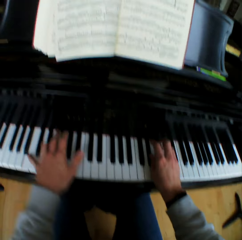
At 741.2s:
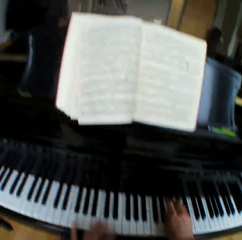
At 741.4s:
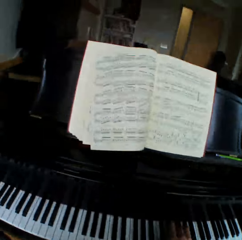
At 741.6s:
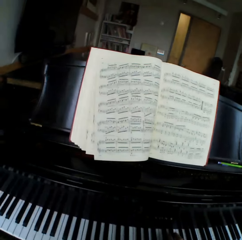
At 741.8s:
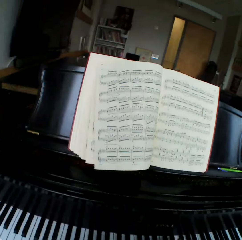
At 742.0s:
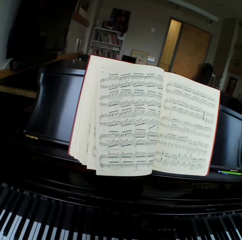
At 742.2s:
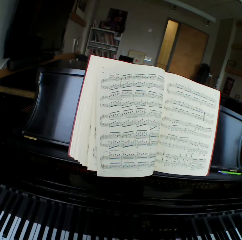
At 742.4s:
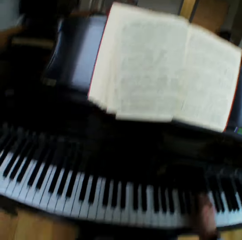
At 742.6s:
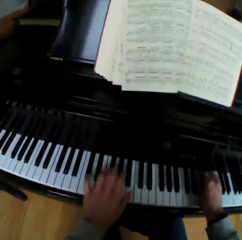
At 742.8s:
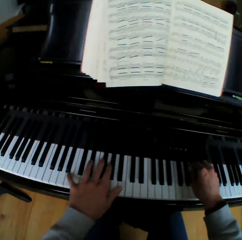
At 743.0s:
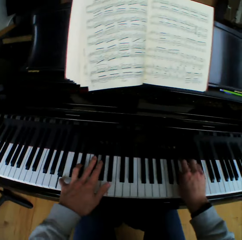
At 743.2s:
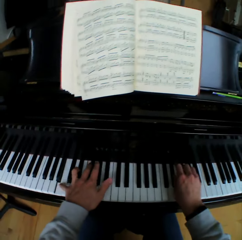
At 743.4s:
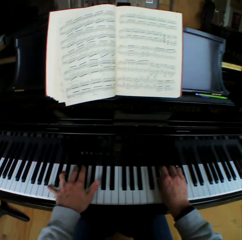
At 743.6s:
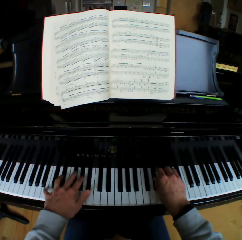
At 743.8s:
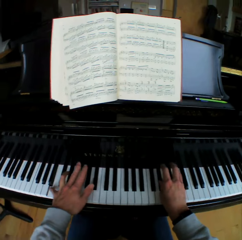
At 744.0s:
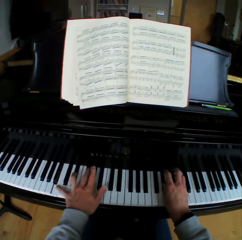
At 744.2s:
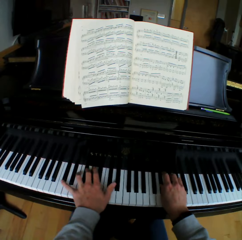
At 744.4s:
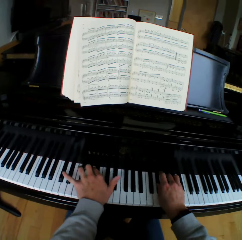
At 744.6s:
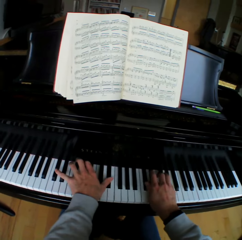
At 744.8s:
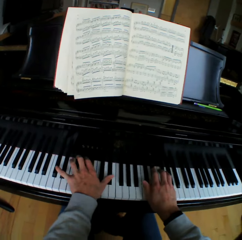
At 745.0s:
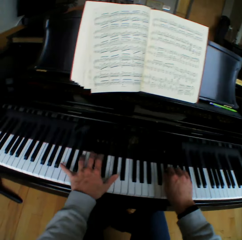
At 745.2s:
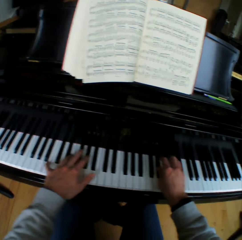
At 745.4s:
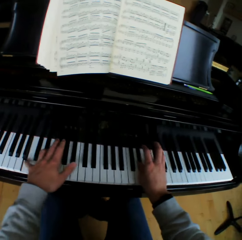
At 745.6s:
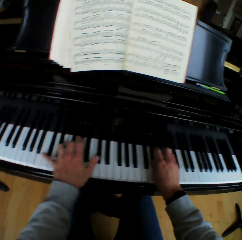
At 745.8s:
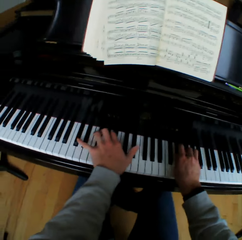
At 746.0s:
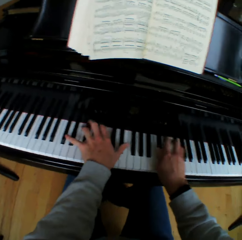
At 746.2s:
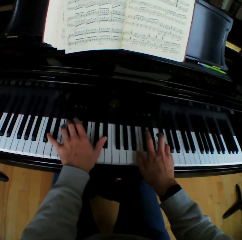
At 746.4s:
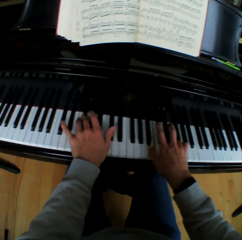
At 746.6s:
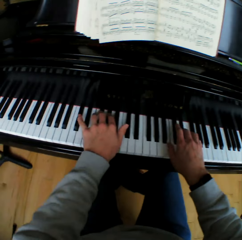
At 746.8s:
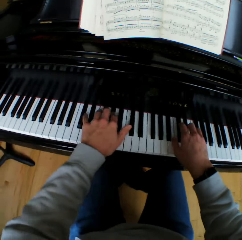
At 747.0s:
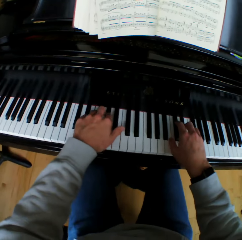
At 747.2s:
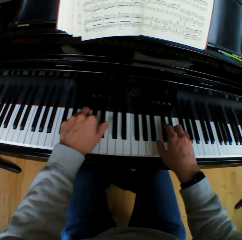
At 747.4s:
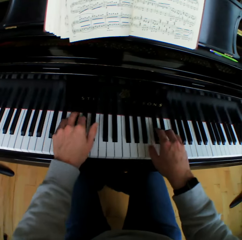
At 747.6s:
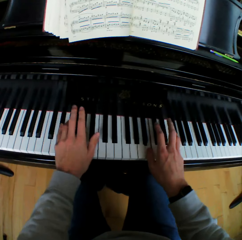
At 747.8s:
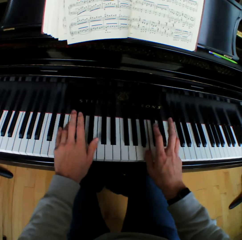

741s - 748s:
The camera wearer looks at the hymn book. They look at the piano.

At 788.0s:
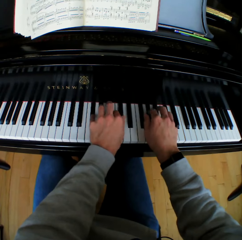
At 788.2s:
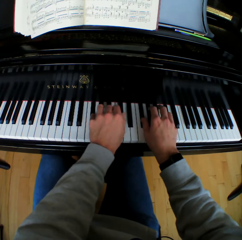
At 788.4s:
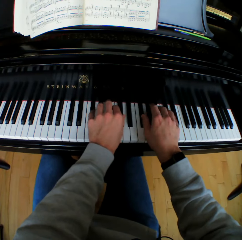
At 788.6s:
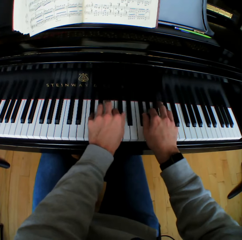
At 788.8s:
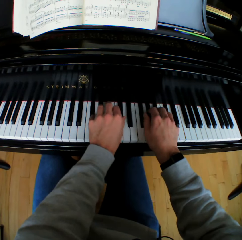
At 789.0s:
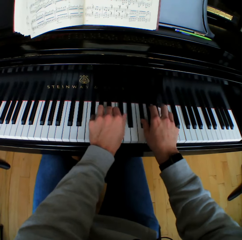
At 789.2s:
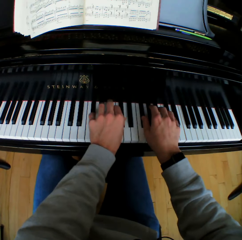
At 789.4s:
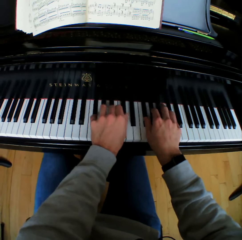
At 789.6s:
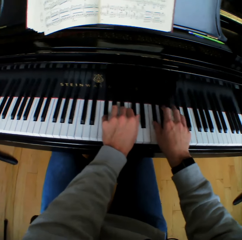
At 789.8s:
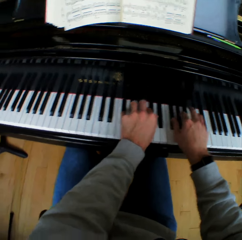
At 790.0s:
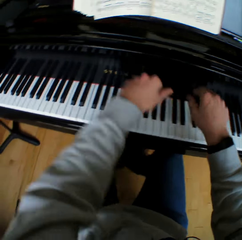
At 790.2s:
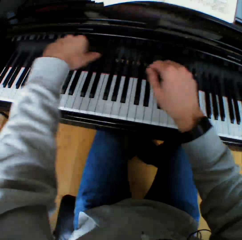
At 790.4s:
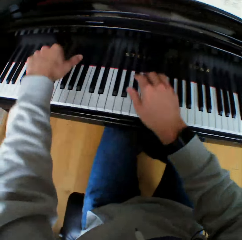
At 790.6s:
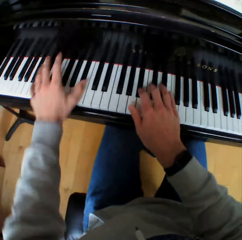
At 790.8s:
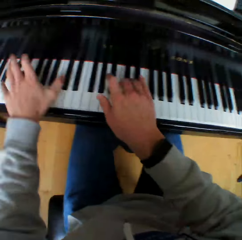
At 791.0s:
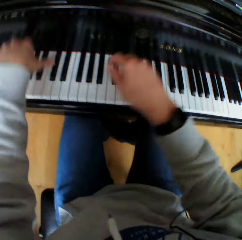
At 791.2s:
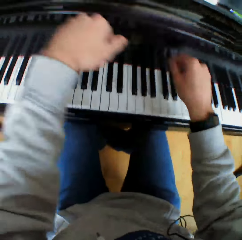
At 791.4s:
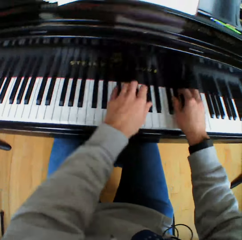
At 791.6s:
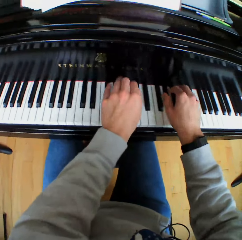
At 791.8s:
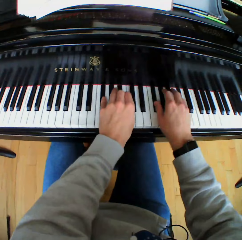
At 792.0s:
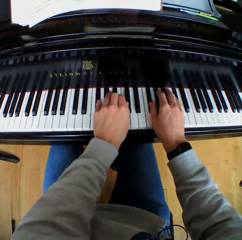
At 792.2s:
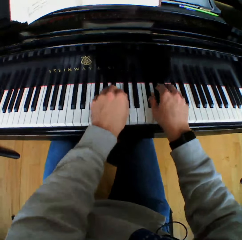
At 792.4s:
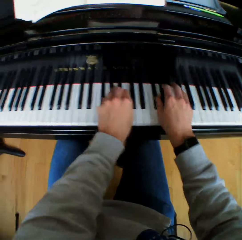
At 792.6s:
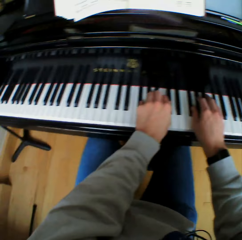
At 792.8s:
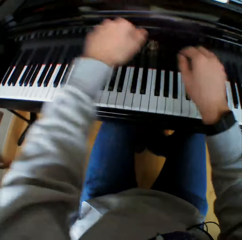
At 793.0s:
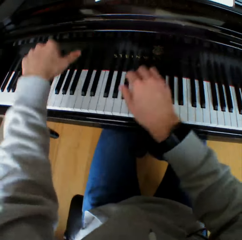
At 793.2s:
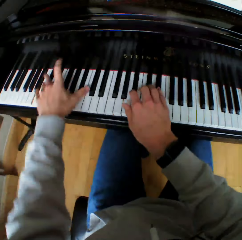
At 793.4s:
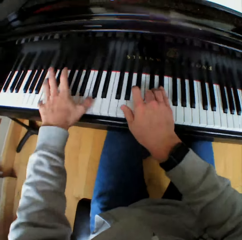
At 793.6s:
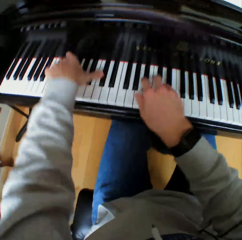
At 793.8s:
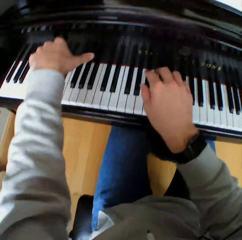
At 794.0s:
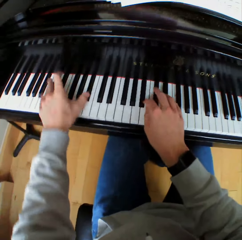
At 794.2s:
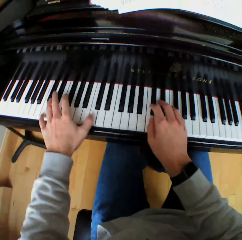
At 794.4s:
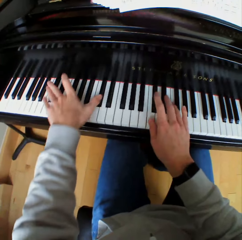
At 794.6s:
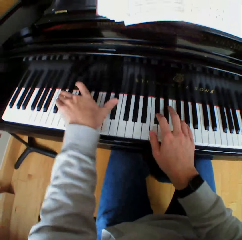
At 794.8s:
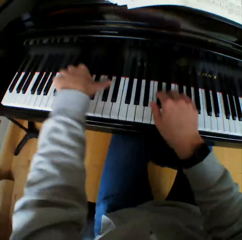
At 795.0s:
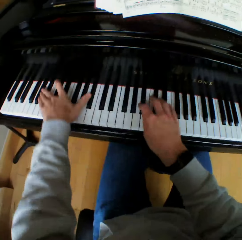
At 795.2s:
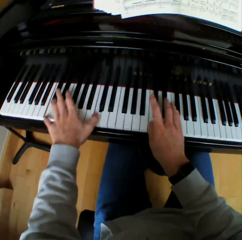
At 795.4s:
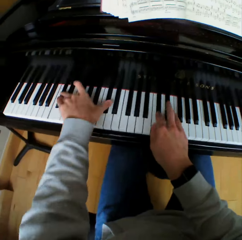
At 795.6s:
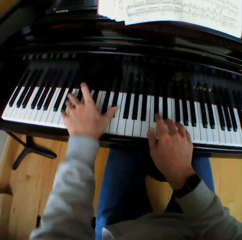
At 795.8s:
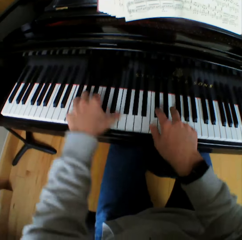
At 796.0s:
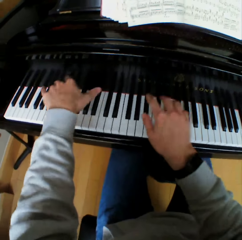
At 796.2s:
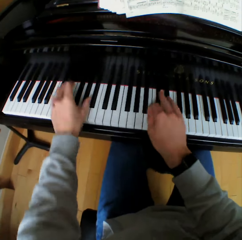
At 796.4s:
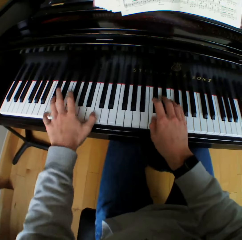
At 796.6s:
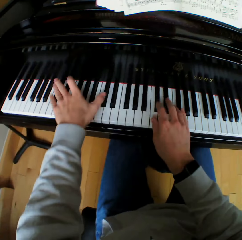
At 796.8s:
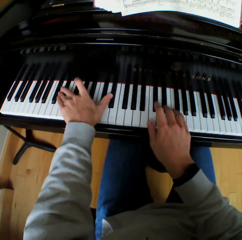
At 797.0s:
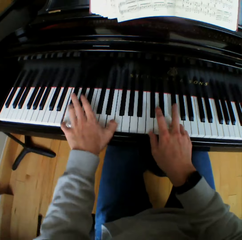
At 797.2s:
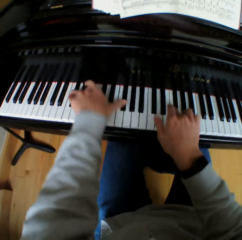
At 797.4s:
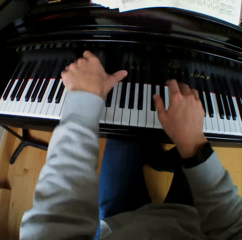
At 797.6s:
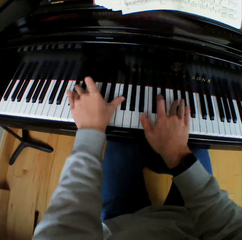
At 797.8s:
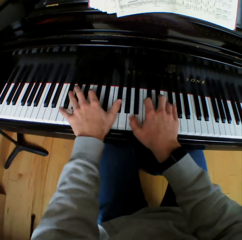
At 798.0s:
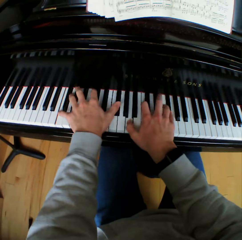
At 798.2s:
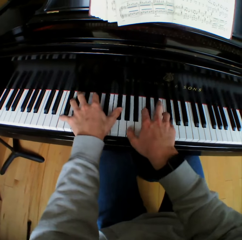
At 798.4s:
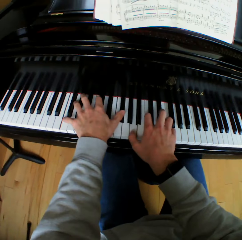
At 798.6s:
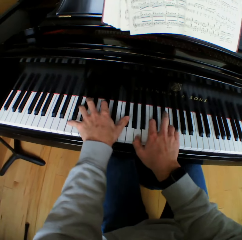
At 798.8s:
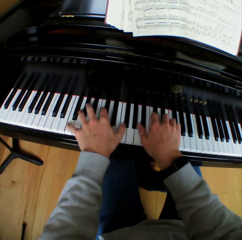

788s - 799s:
The camera wearer lifts his hands off the piano. He plays the piano with his hands. He lifts his hands off the piano. He plays the piano with his hands.

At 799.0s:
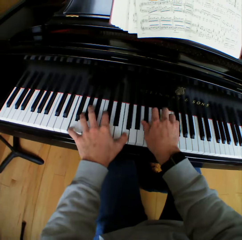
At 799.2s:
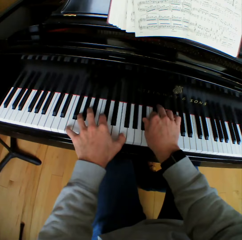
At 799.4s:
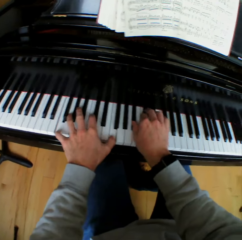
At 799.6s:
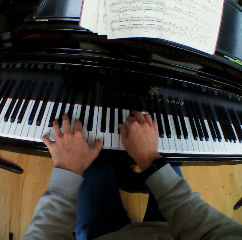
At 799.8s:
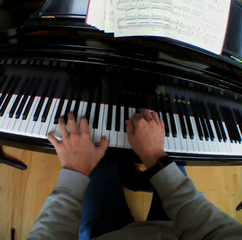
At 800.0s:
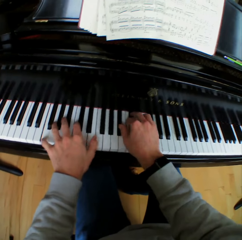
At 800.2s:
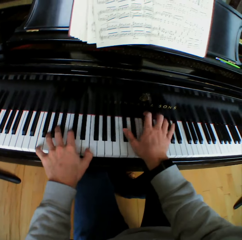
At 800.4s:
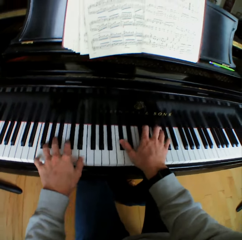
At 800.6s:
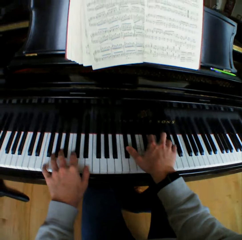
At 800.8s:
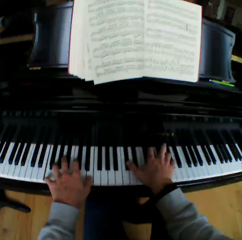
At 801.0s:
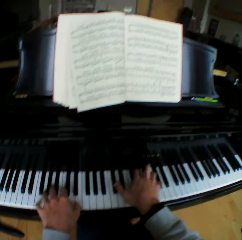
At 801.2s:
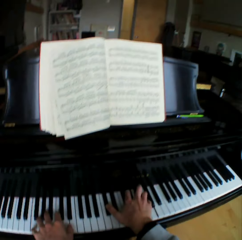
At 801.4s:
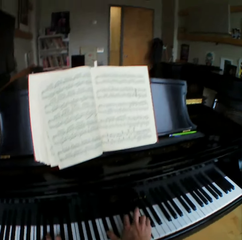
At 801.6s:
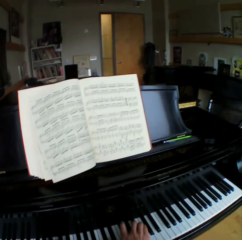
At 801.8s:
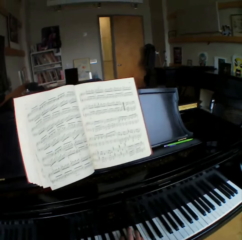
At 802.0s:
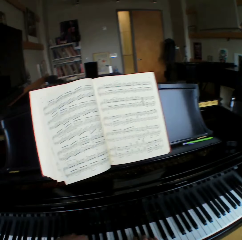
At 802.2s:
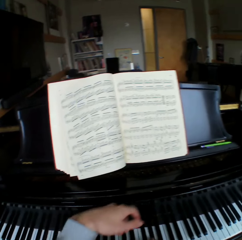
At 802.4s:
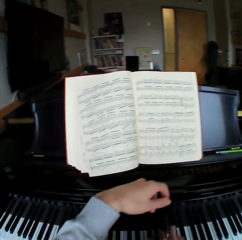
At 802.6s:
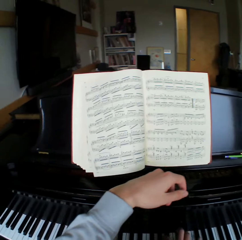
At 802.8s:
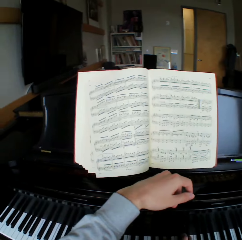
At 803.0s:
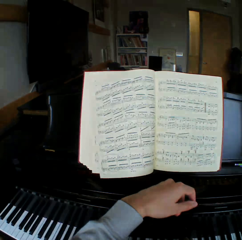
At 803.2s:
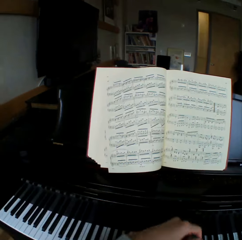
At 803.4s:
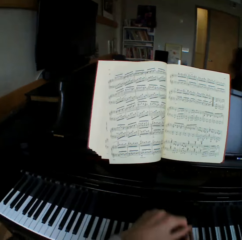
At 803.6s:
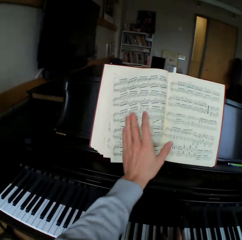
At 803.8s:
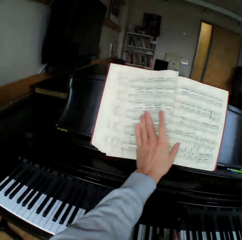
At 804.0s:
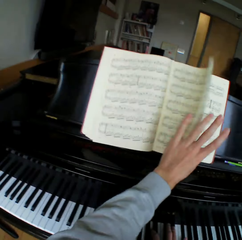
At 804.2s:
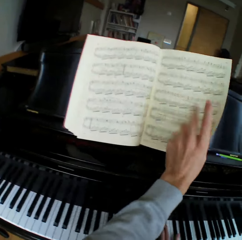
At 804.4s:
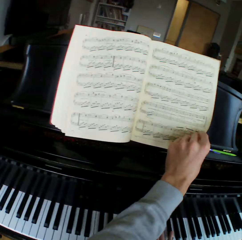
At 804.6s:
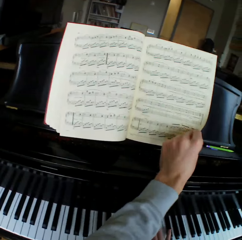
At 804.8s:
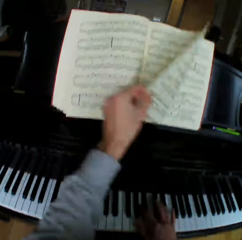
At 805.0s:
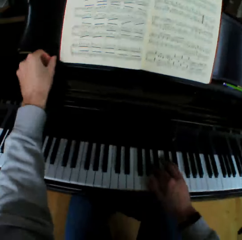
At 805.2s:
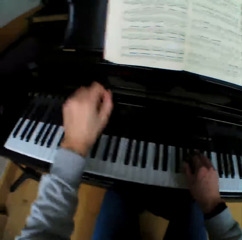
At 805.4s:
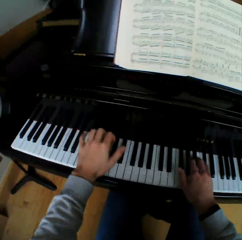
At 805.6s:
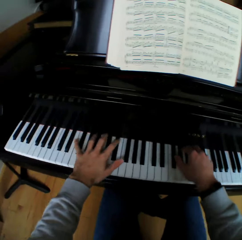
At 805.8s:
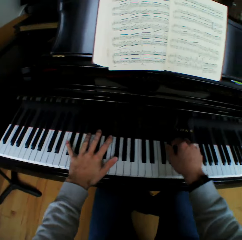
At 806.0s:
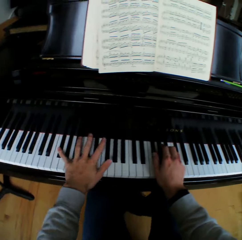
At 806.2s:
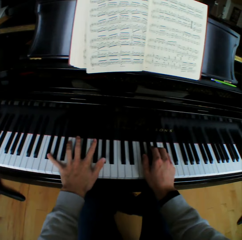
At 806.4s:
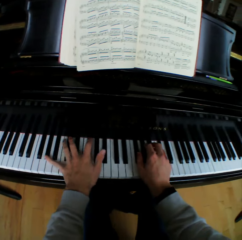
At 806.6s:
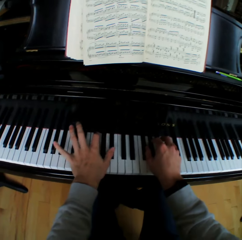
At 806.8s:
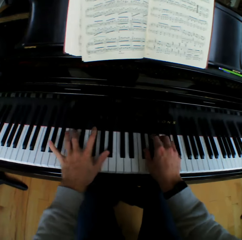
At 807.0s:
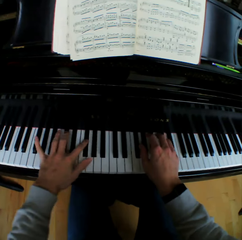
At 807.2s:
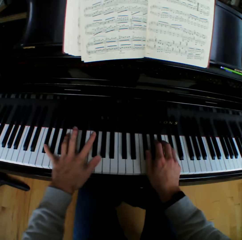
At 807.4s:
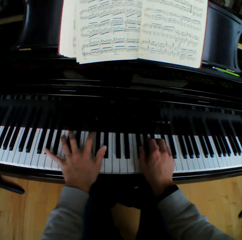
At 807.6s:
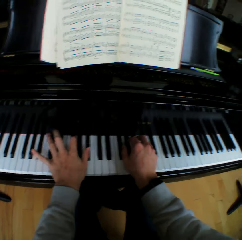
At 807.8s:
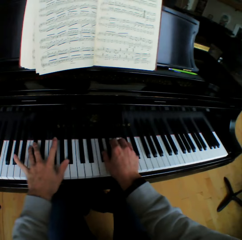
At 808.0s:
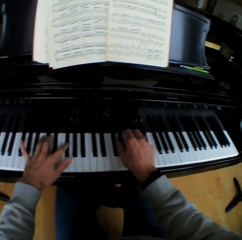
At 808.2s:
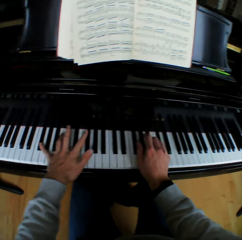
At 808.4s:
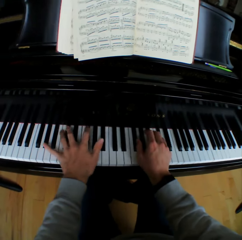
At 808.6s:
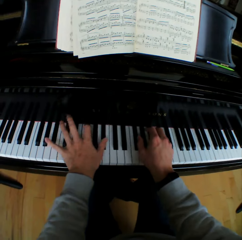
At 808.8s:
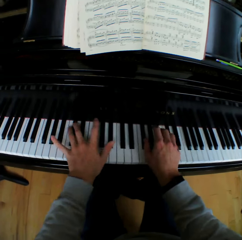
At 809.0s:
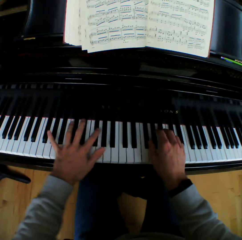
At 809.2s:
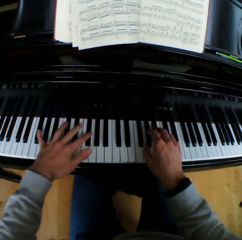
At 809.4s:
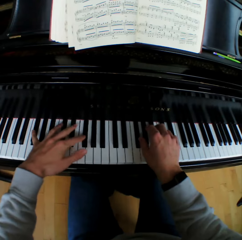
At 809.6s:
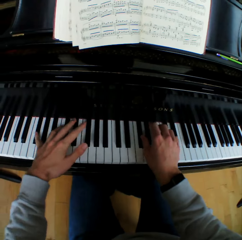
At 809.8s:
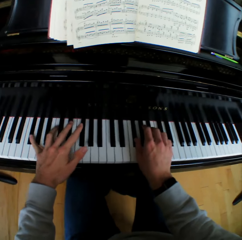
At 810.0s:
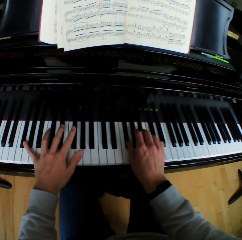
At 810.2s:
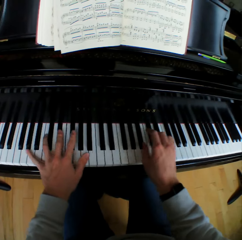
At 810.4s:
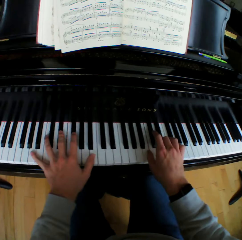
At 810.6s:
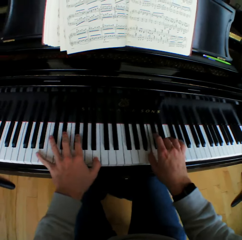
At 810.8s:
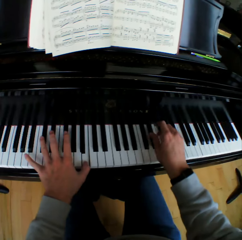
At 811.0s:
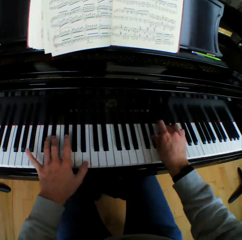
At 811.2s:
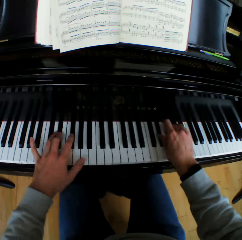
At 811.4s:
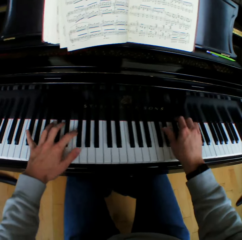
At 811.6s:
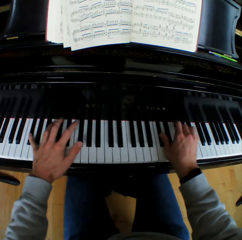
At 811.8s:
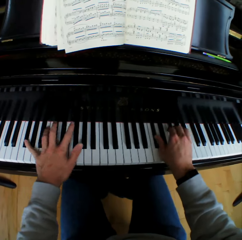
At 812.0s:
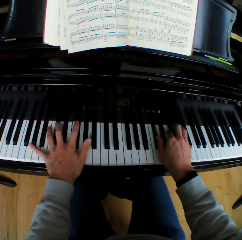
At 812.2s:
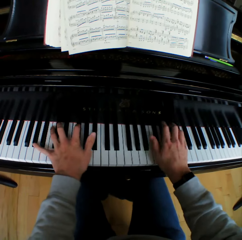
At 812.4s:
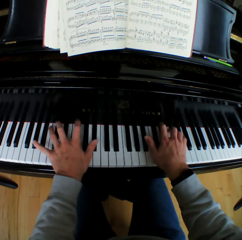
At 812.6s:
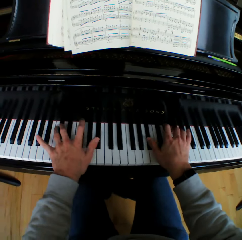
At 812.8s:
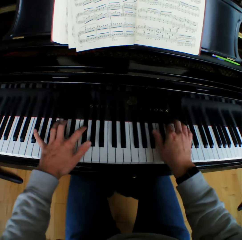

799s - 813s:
The camera wearer looks at the hymn book. He raises his left hand. He flips a music note sheet to the right with his left hand. He flips the music note sheet to the left with his left hand. He plays the piano with both hands.
